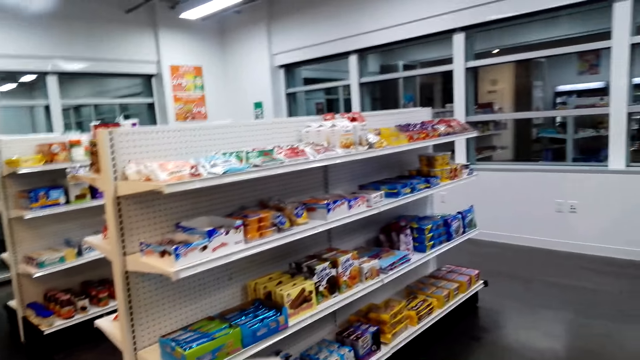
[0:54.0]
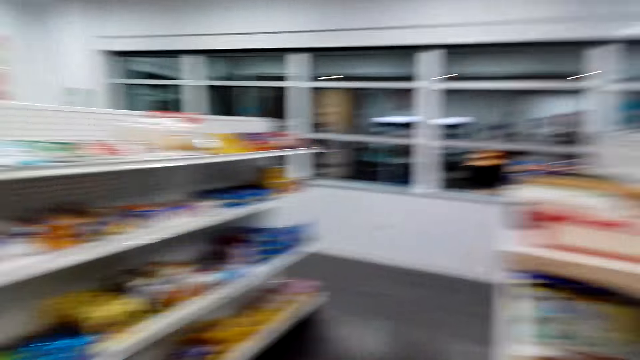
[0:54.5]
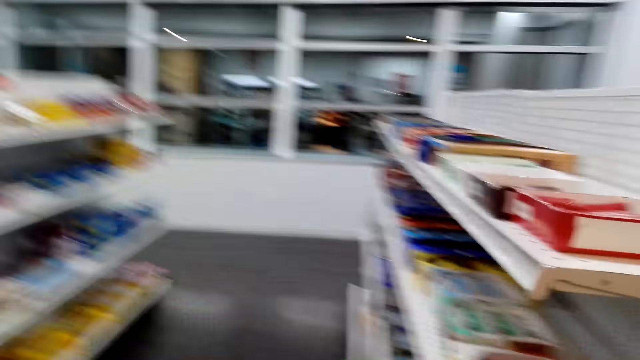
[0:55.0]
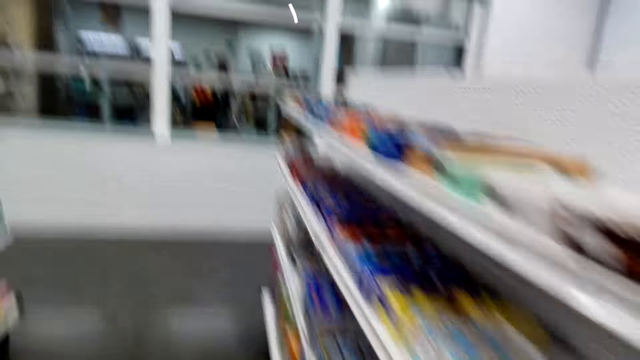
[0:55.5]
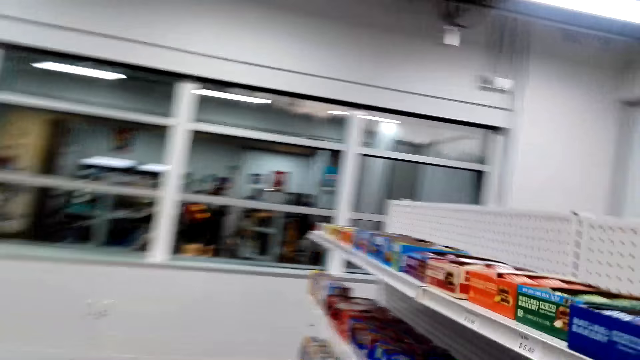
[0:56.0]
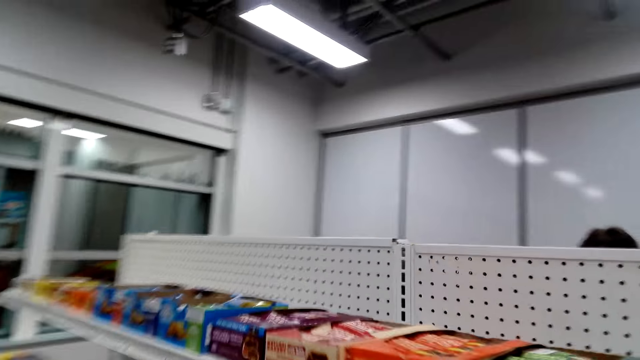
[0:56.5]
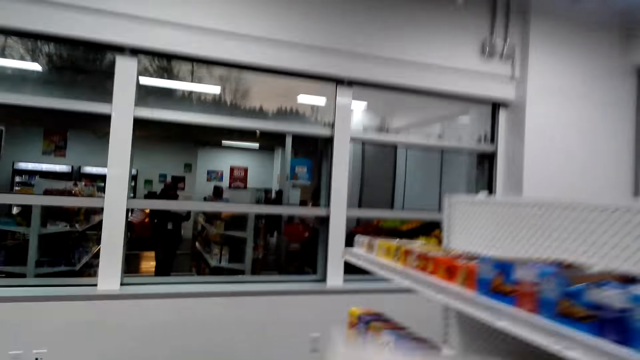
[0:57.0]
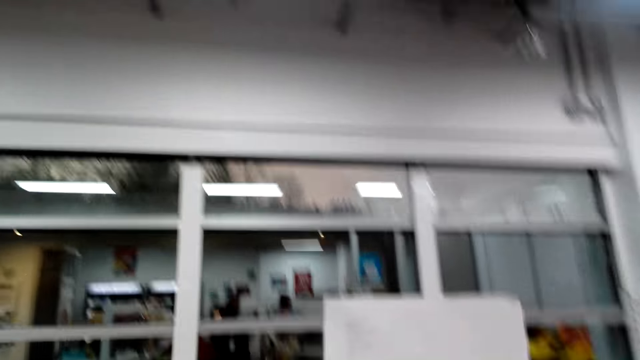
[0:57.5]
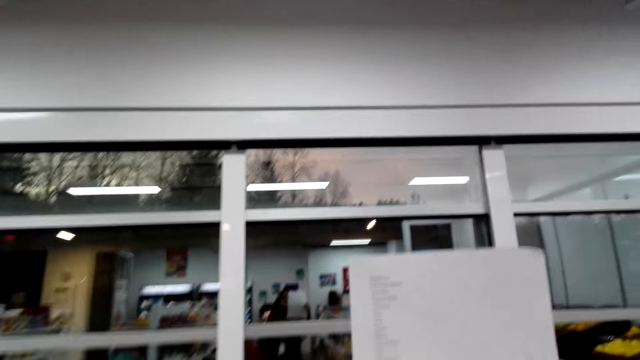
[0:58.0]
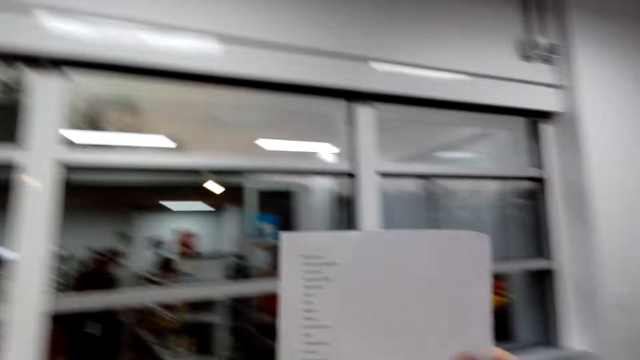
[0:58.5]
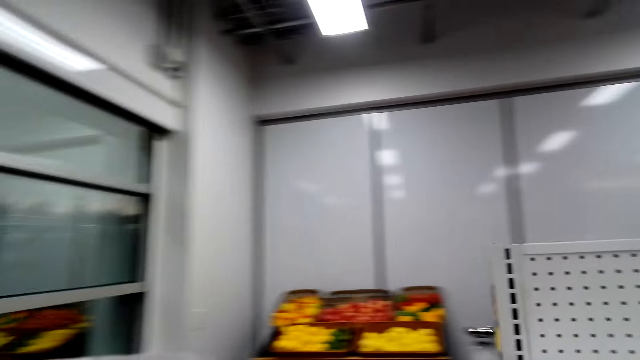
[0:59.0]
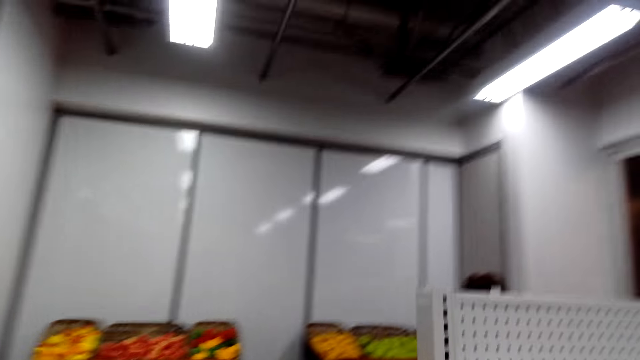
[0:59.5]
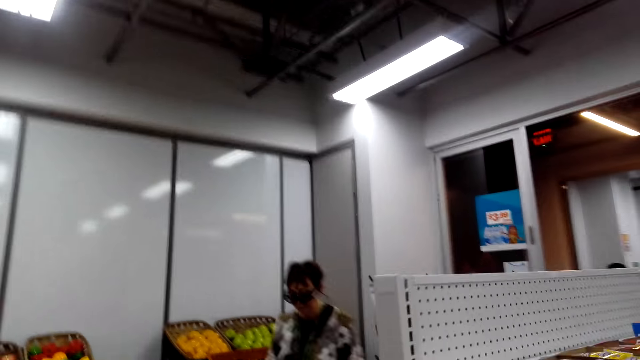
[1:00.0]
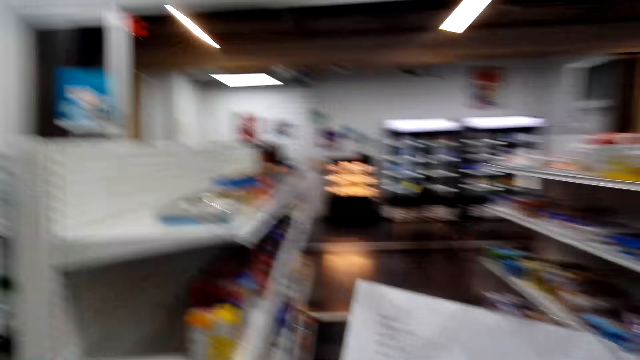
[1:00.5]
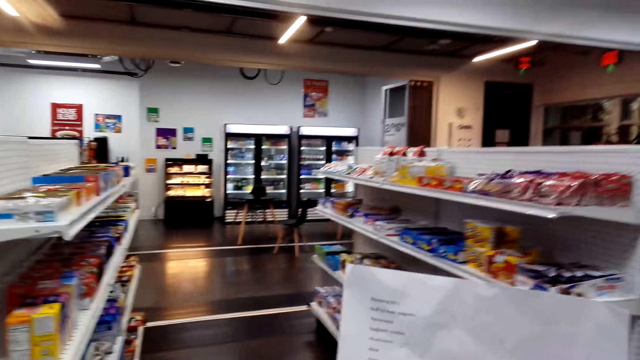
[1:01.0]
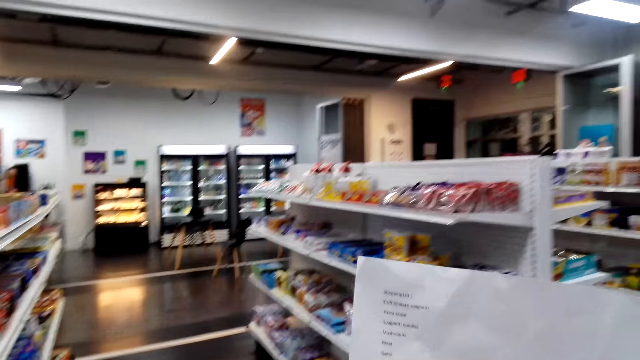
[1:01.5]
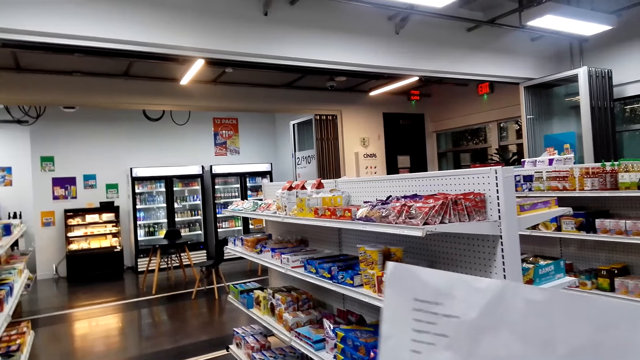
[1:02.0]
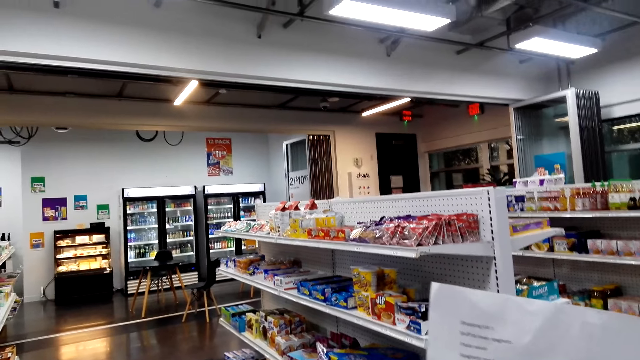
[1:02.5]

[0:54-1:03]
The camera wearer converses with a woman.

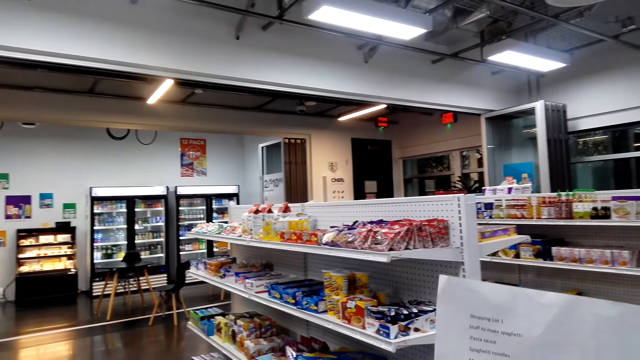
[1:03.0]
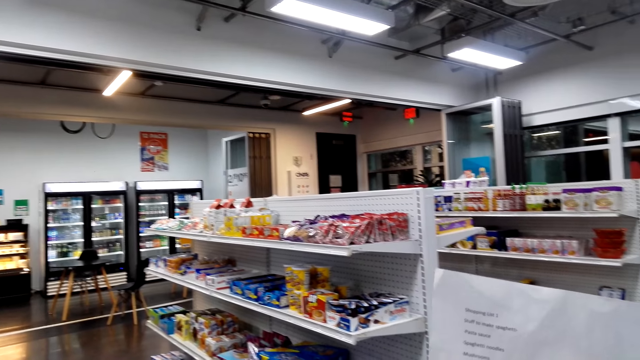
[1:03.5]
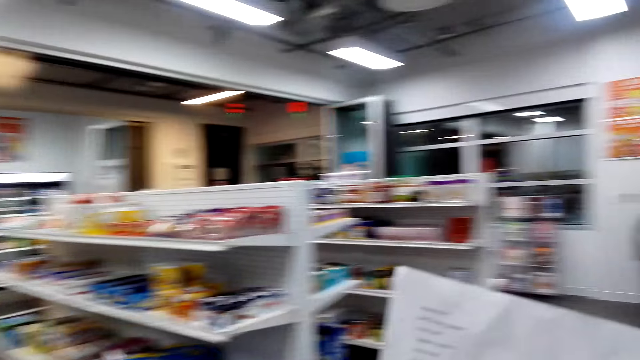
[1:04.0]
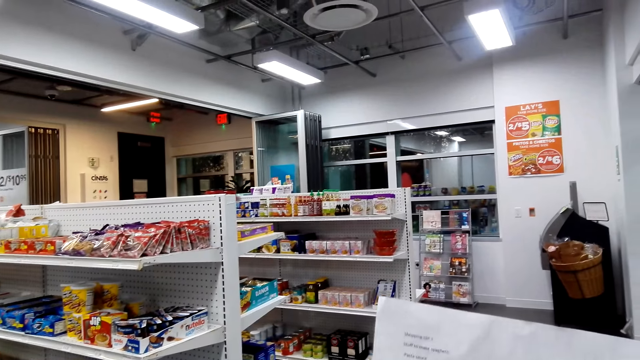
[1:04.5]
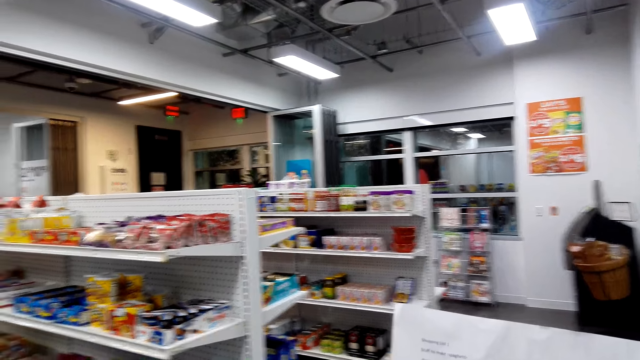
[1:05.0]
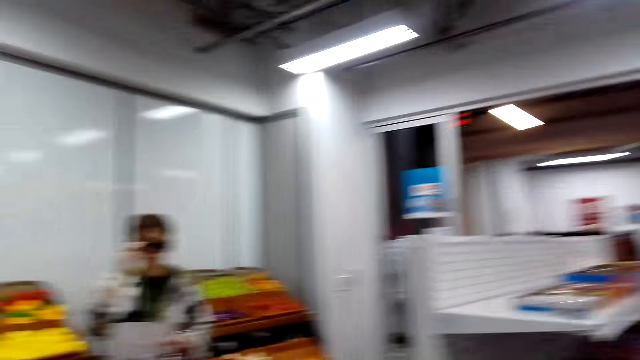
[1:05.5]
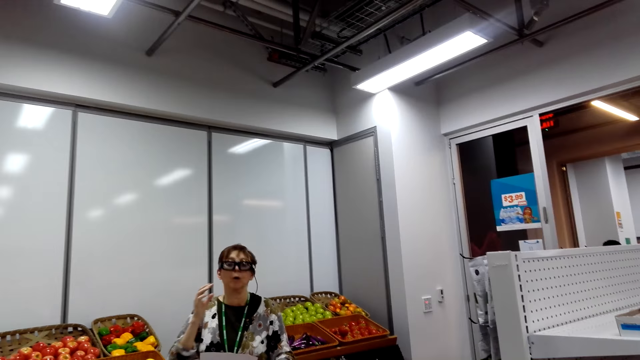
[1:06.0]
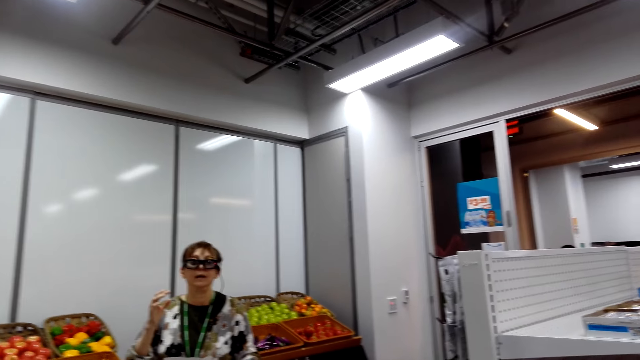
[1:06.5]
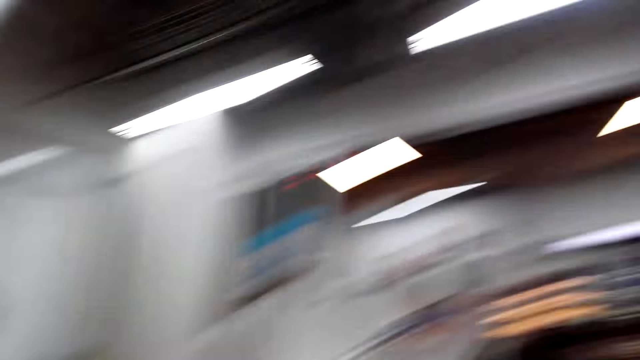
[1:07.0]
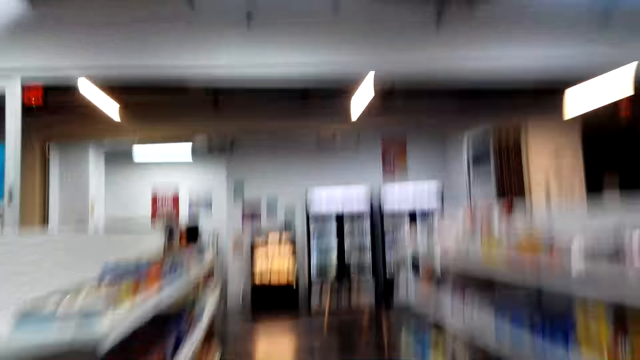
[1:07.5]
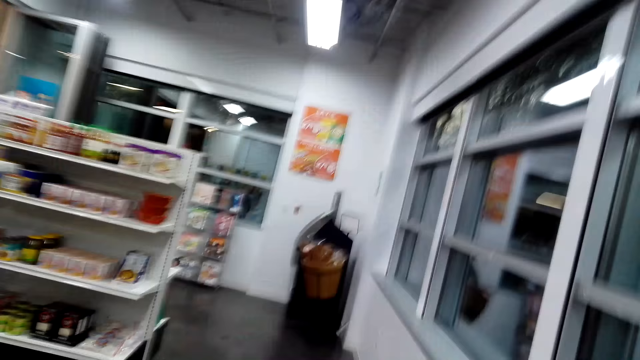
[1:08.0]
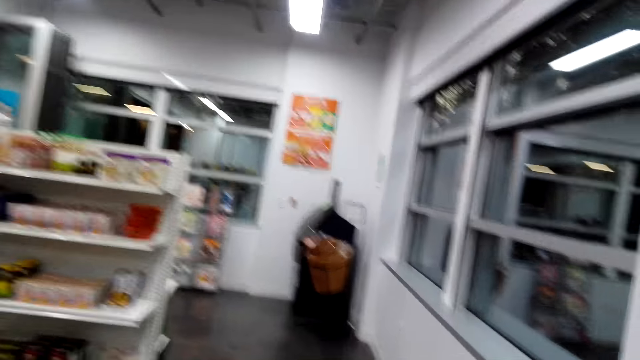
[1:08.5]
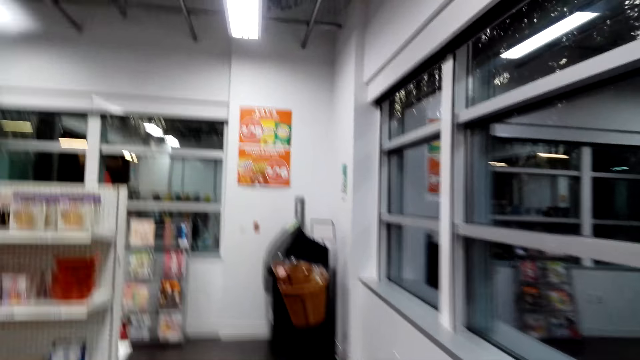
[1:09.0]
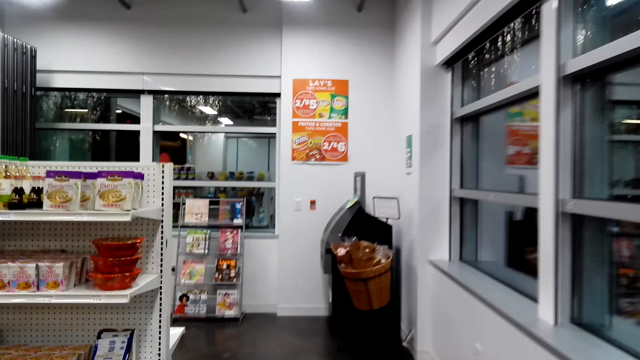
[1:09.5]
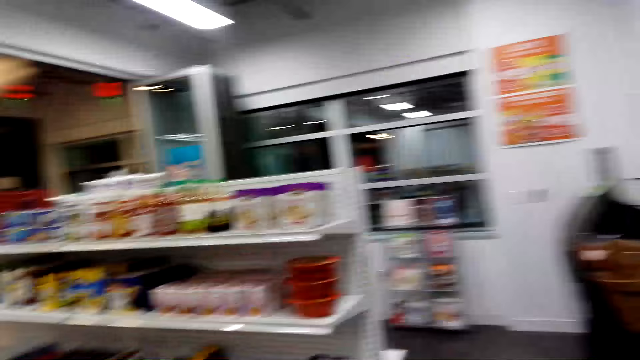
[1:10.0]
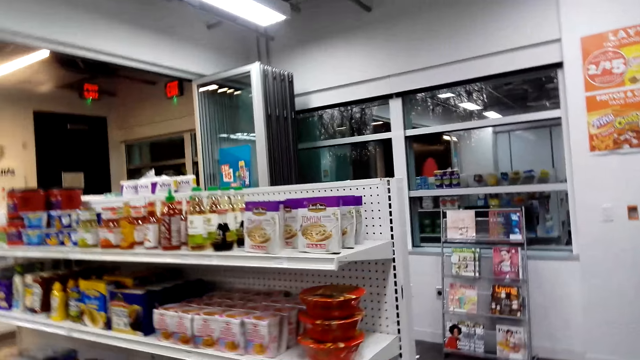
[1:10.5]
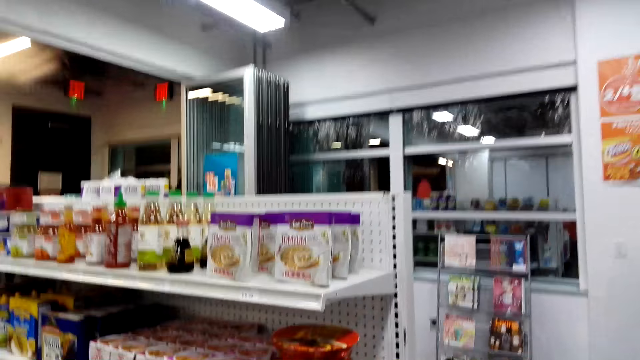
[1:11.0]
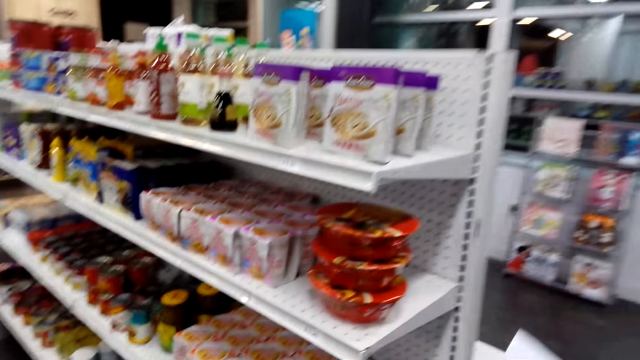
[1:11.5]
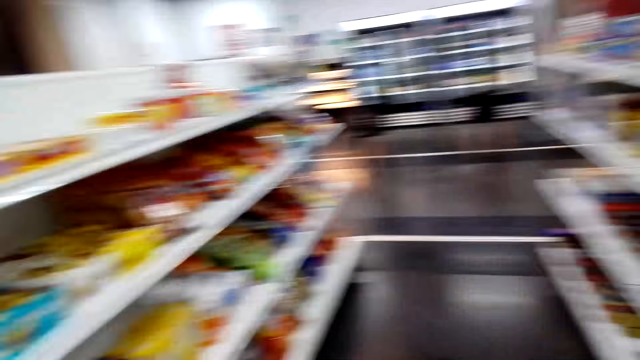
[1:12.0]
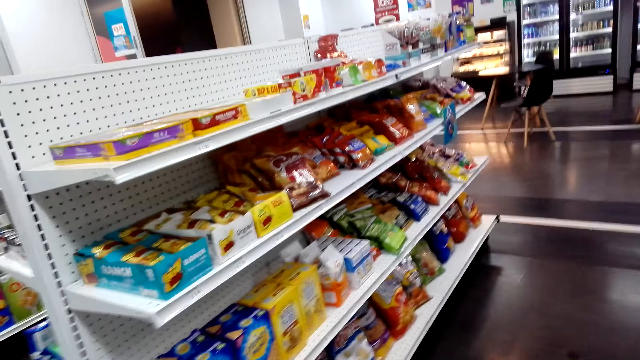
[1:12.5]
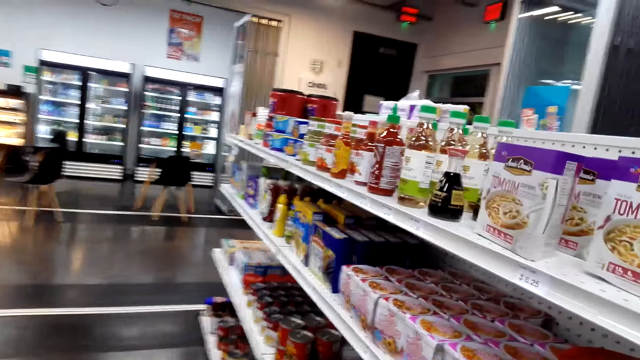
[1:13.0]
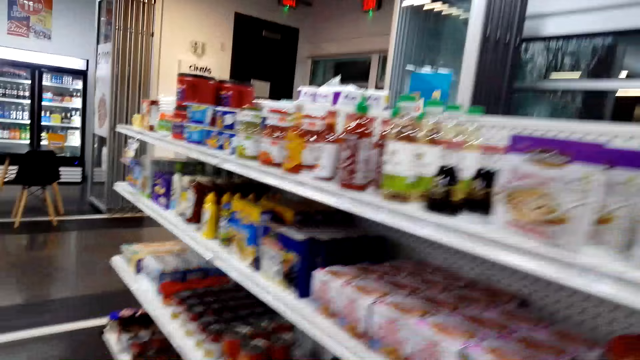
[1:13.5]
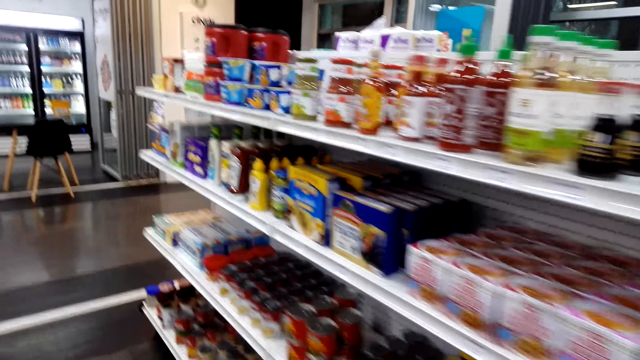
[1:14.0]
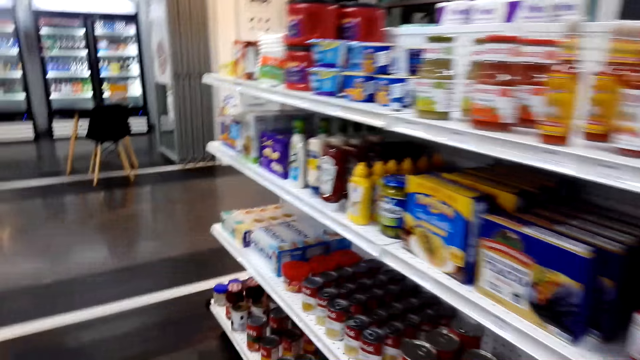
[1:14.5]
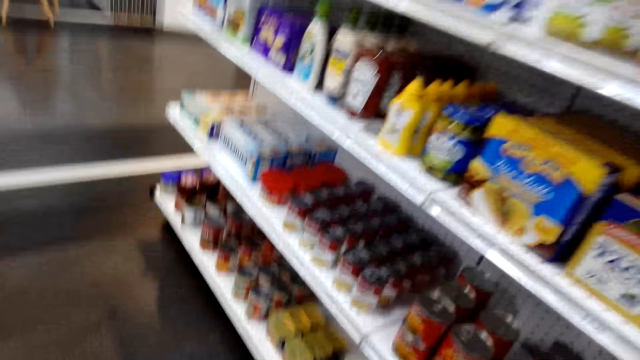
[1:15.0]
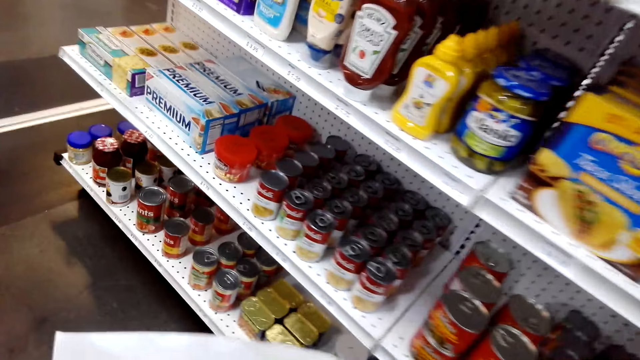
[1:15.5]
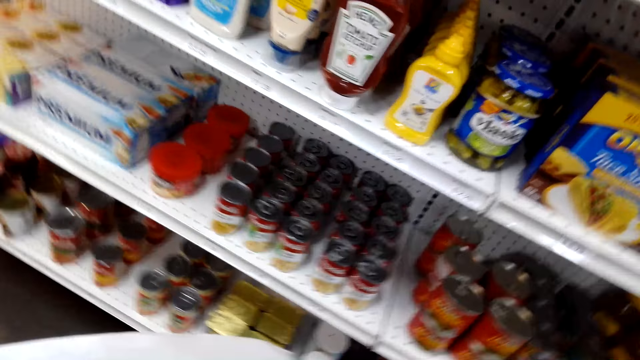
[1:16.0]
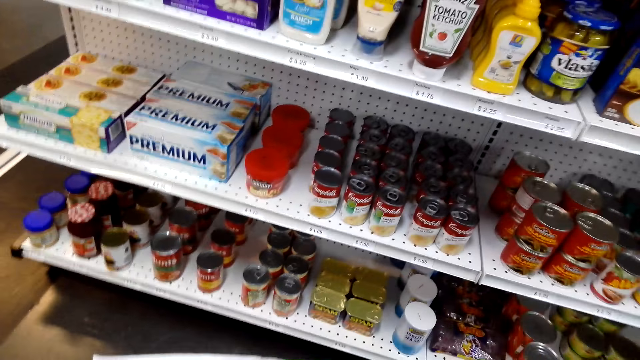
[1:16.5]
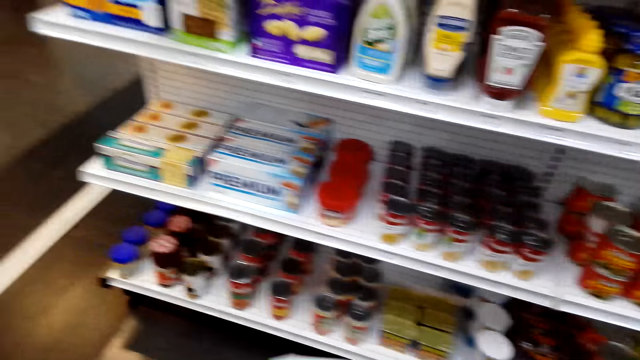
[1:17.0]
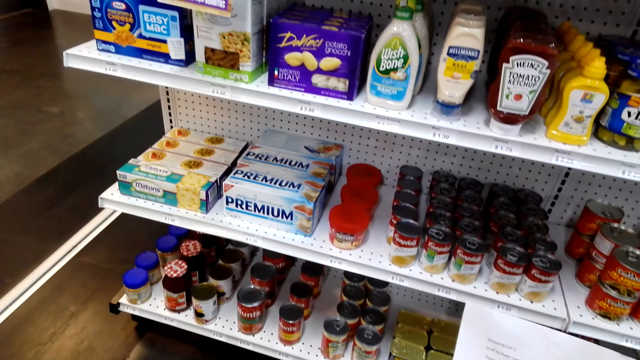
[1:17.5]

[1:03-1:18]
The camera wearer looks around in the store. They walk in the store.
